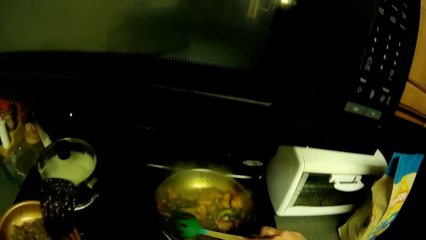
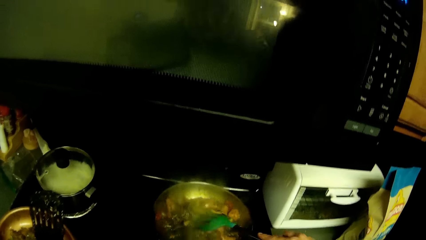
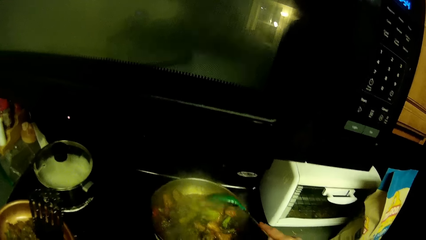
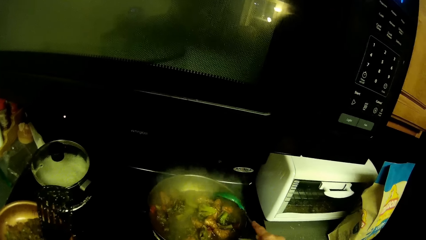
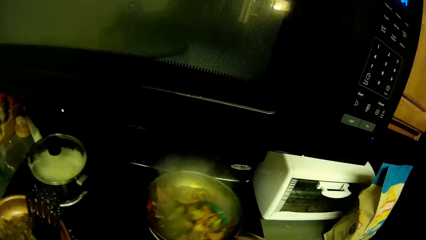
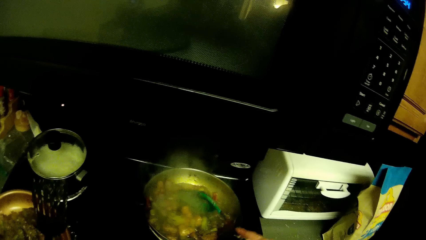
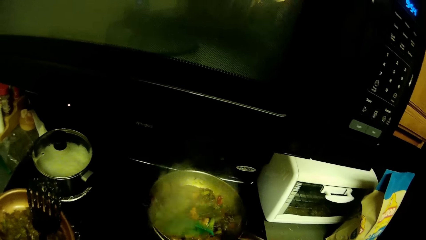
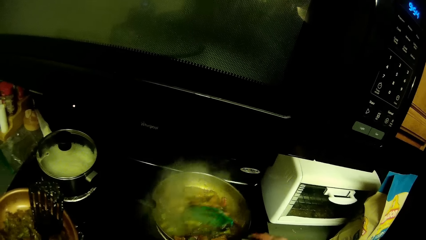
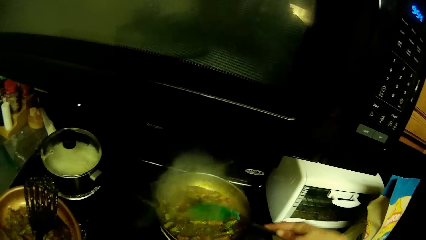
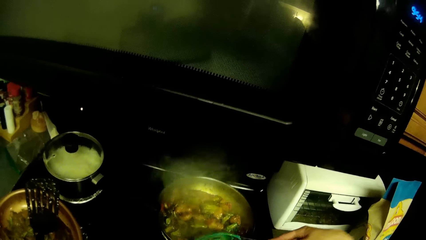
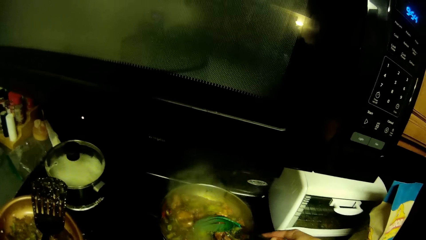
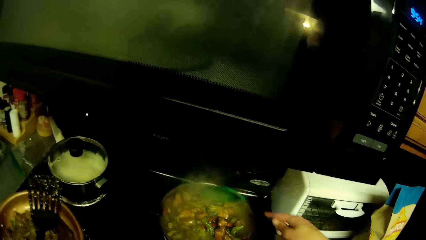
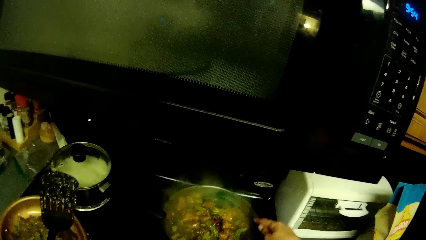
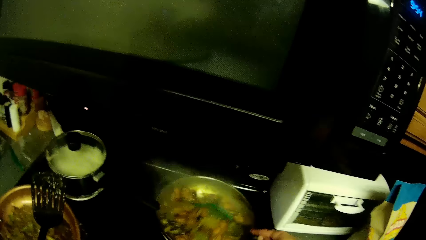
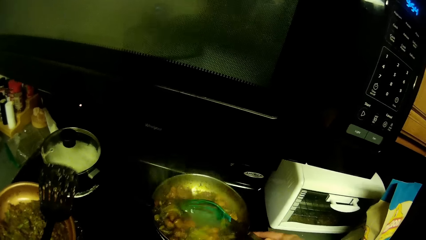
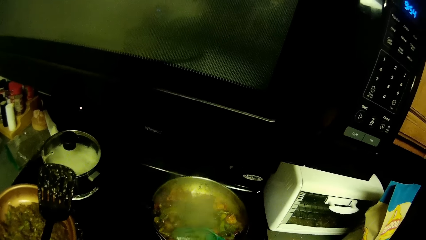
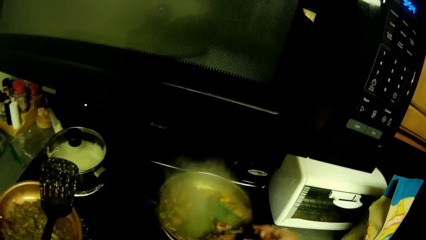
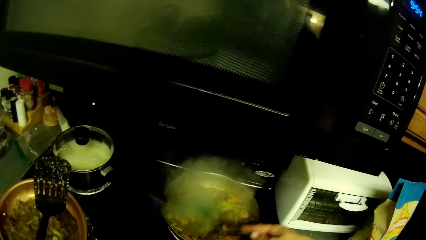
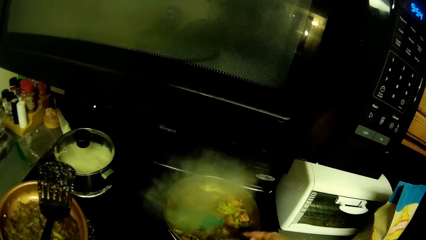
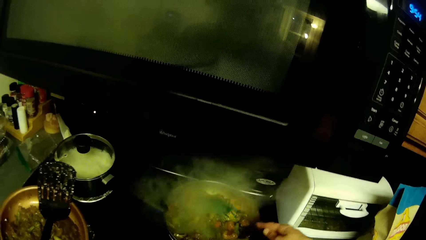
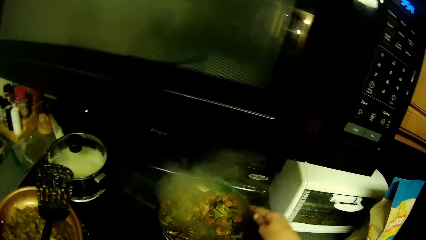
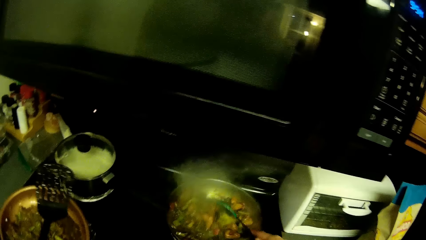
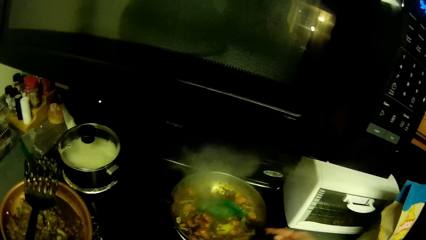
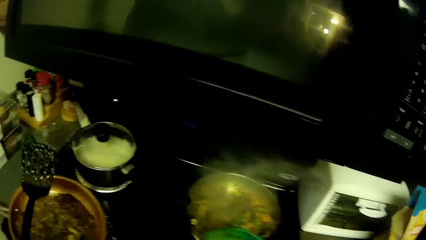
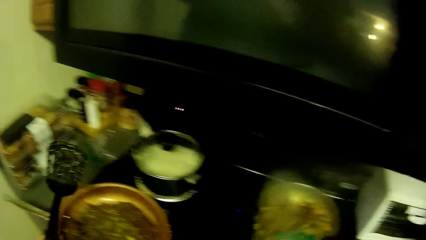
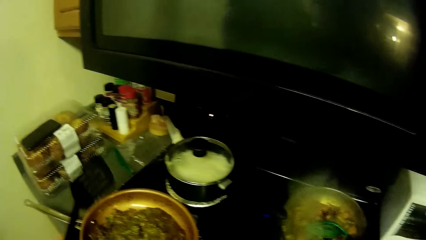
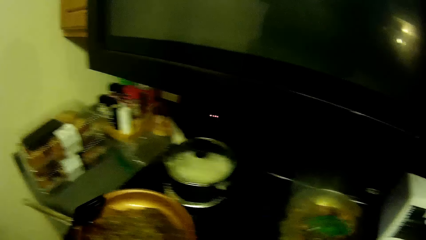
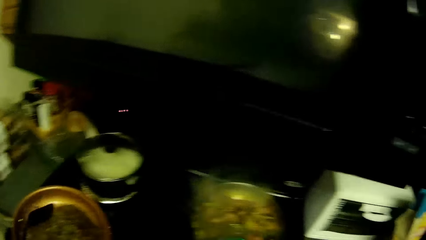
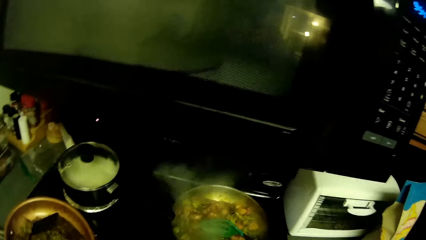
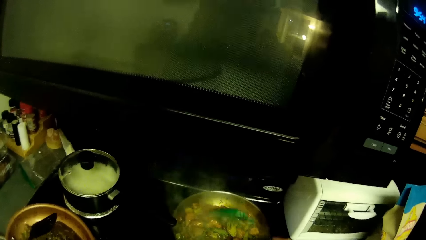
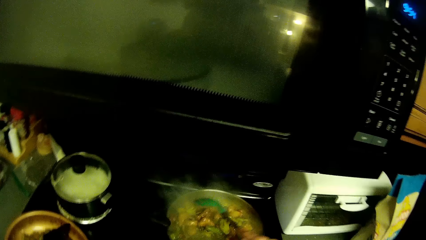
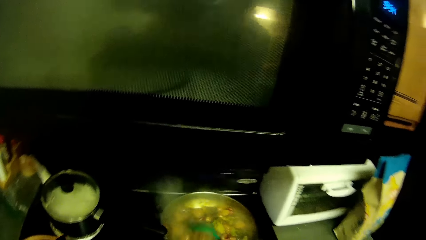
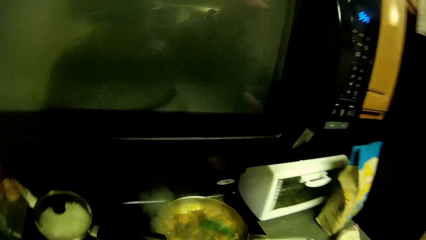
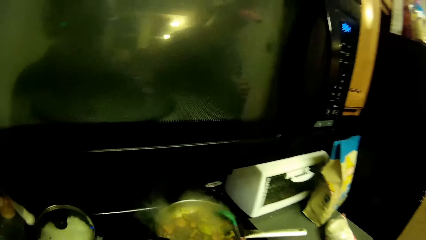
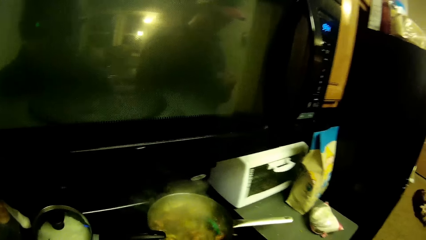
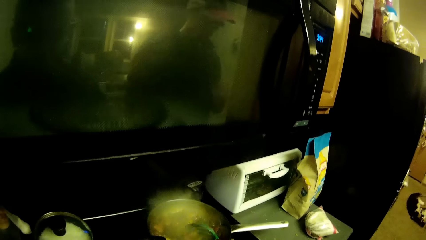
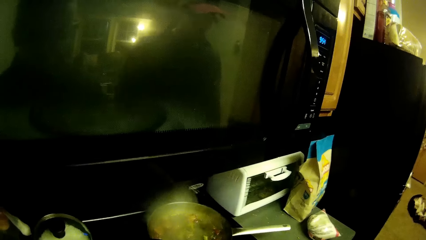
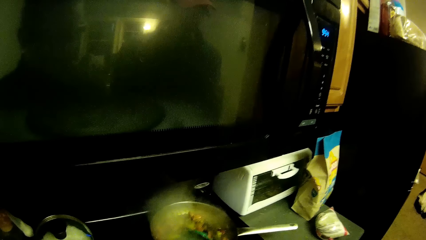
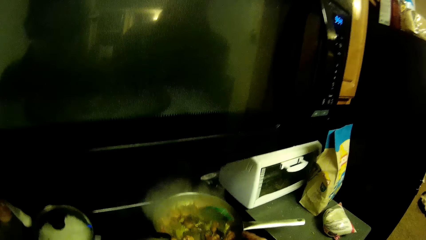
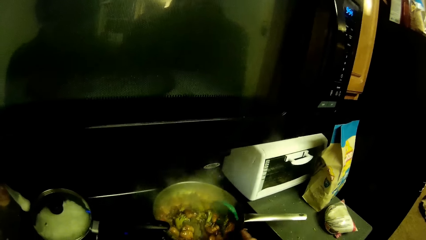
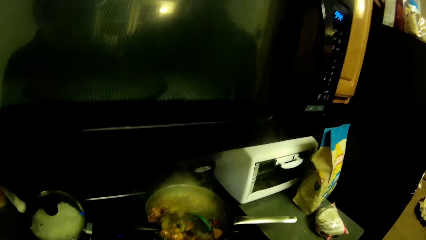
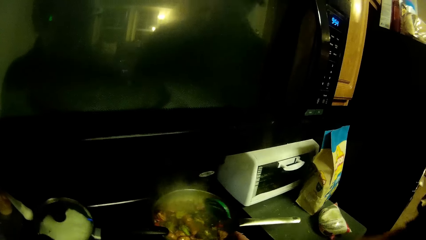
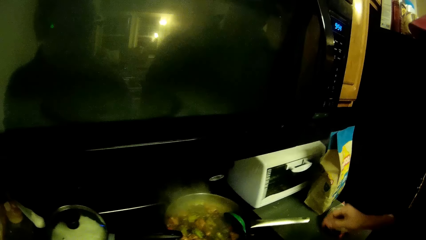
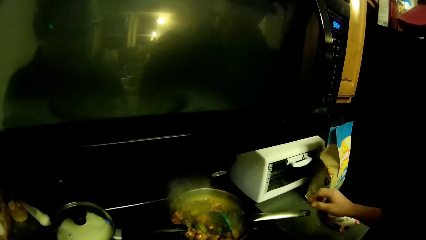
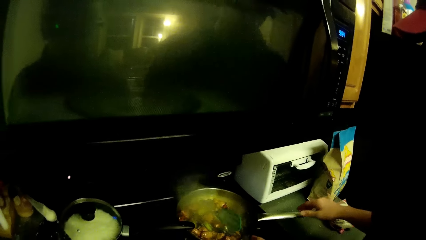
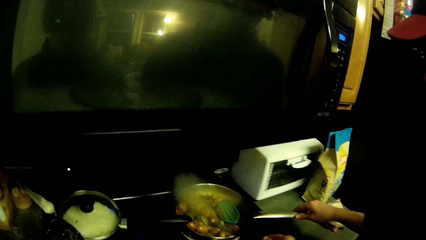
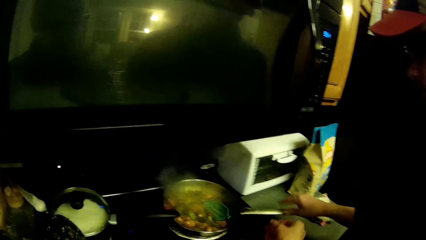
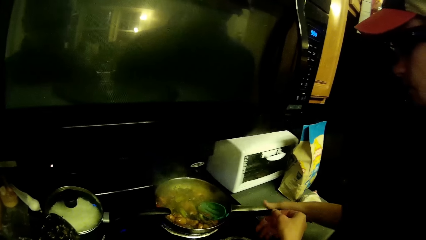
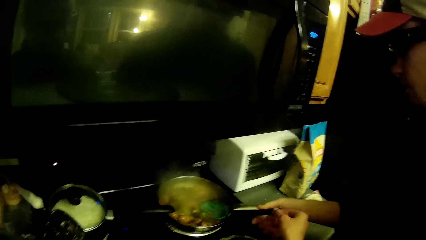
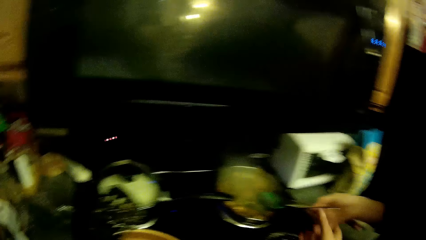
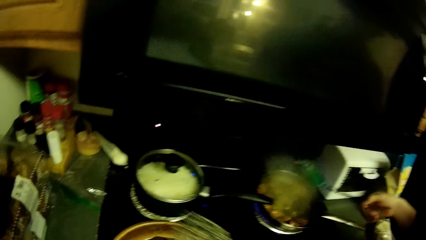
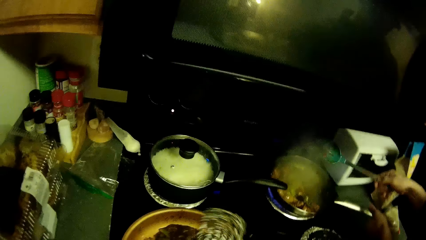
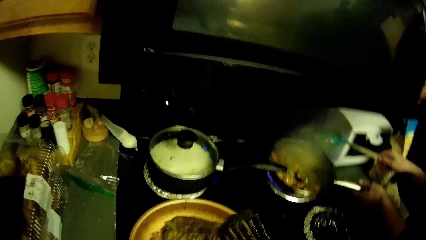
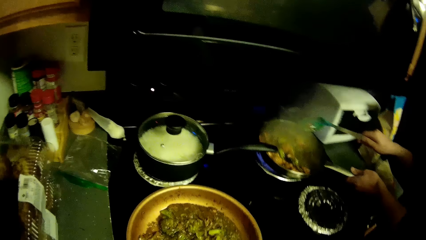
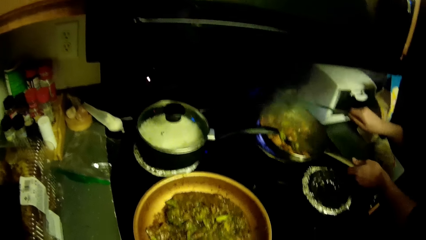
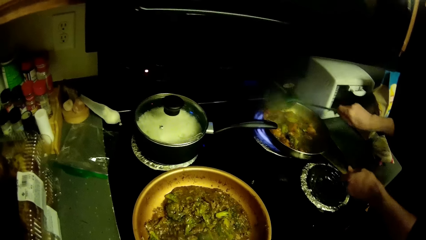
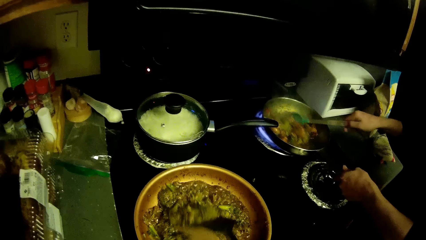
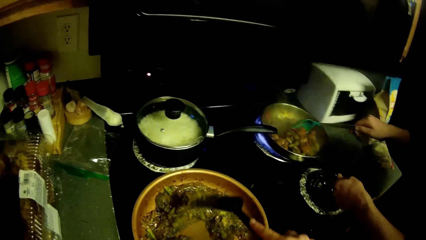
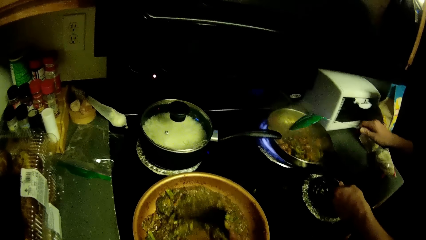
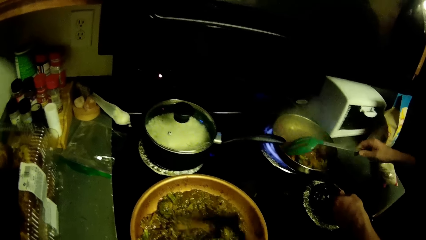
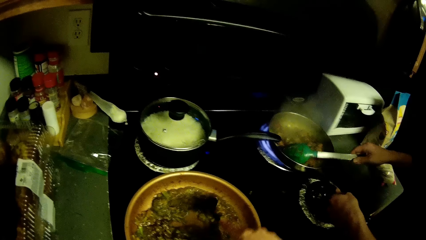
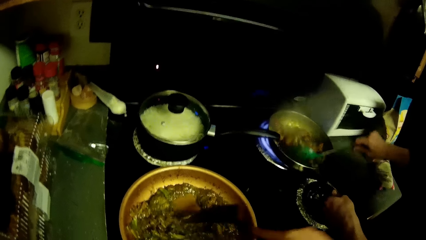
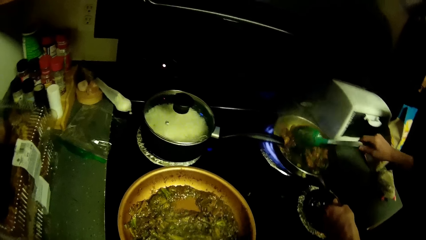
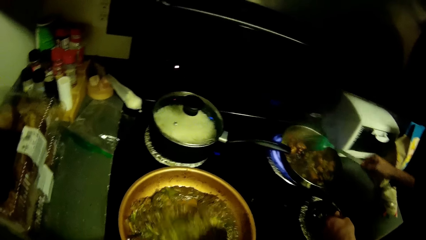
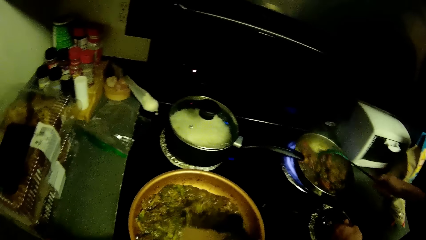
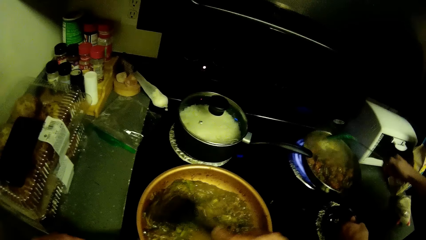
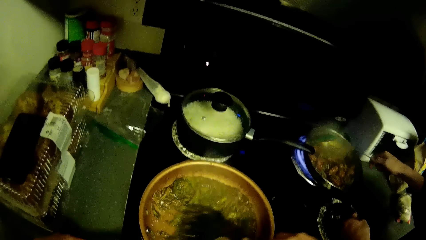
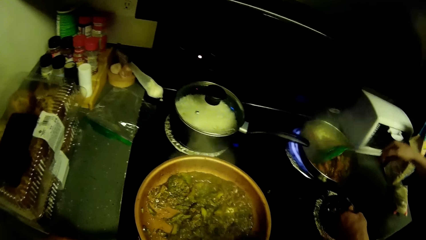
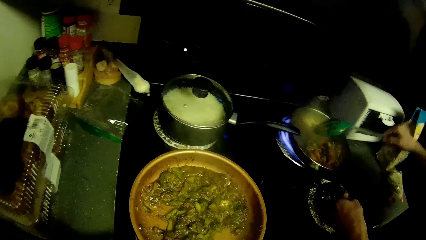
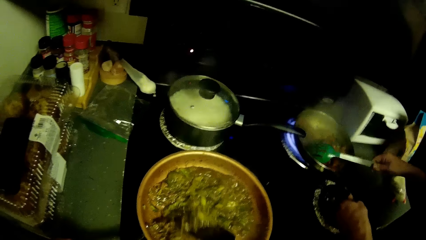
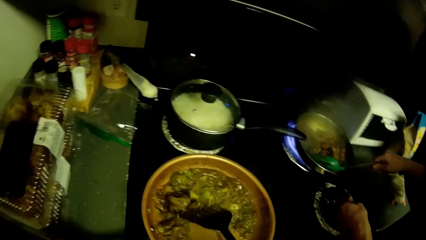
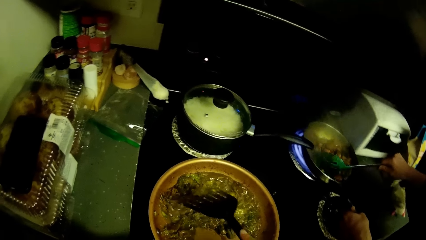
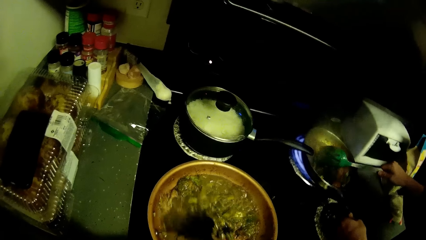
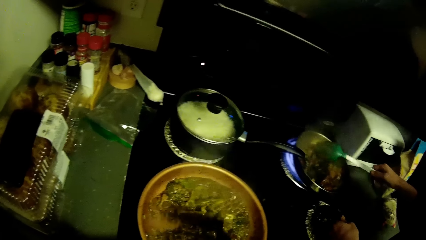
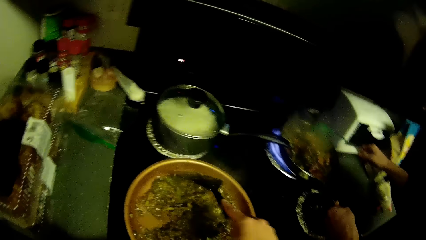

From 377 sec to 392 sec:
The camera wearer stirs food with a spoon. A man holds the pan on the cooker. The man removes the spoon from the pan. The camera wearer stirs stew with a spoon. The man stirs the food with the spoon.
